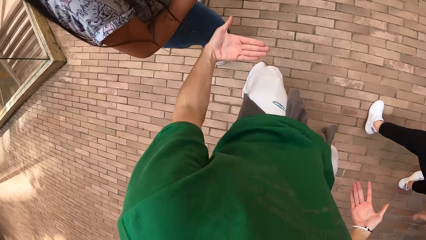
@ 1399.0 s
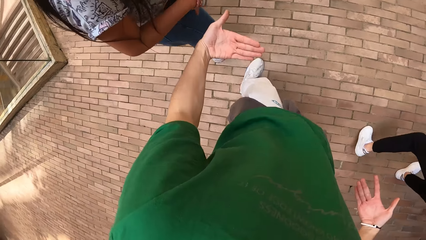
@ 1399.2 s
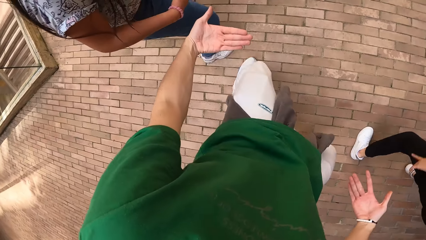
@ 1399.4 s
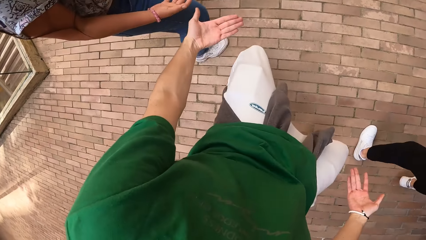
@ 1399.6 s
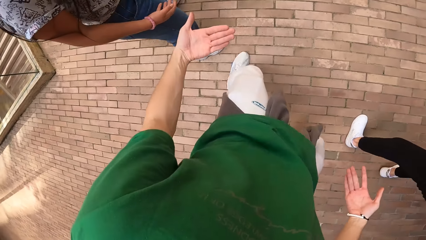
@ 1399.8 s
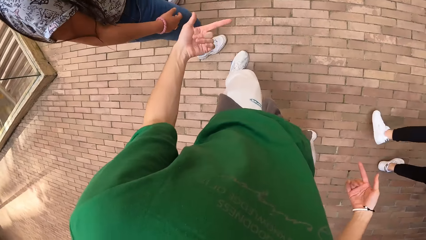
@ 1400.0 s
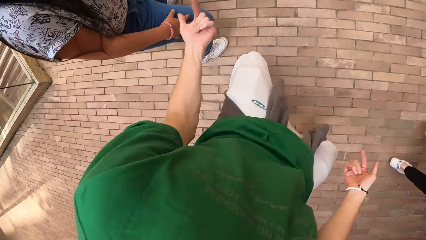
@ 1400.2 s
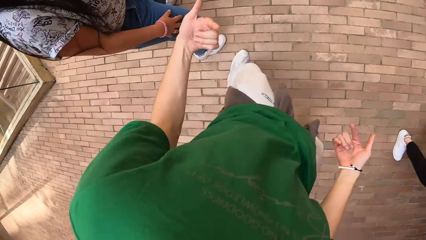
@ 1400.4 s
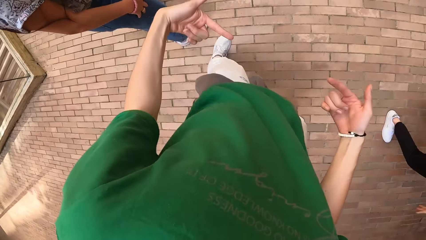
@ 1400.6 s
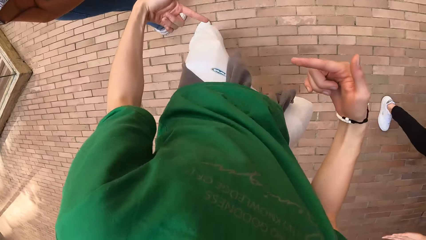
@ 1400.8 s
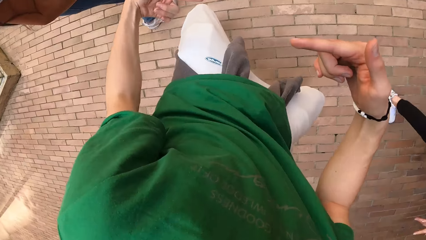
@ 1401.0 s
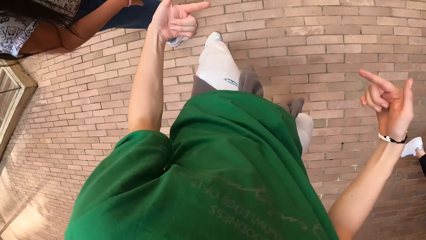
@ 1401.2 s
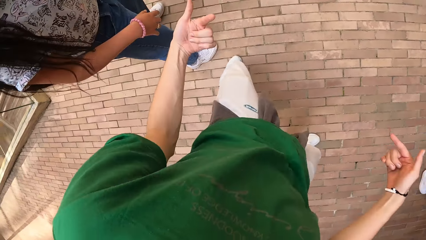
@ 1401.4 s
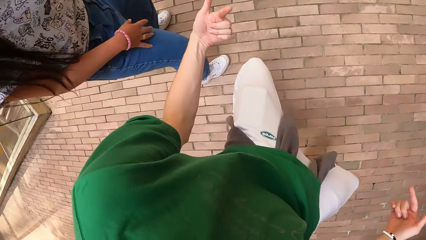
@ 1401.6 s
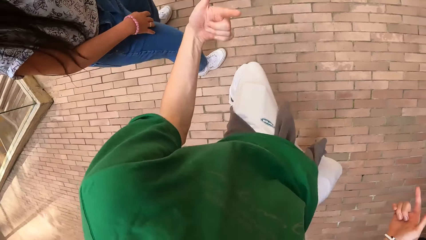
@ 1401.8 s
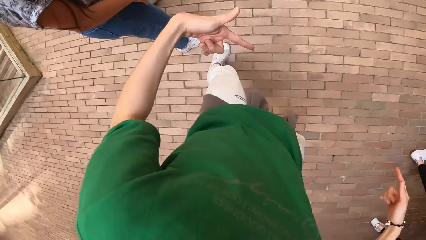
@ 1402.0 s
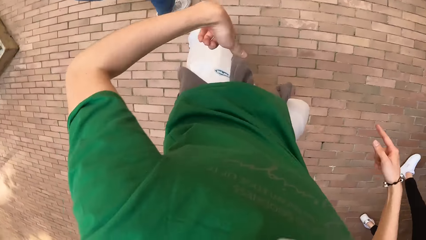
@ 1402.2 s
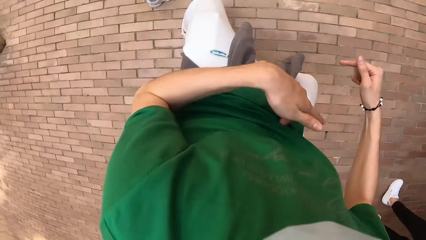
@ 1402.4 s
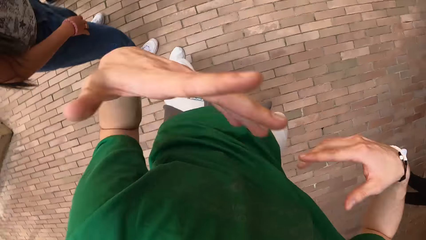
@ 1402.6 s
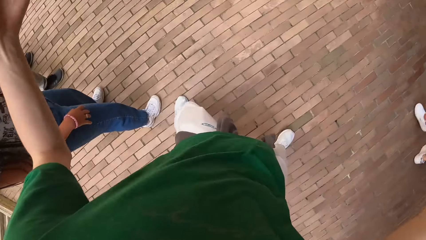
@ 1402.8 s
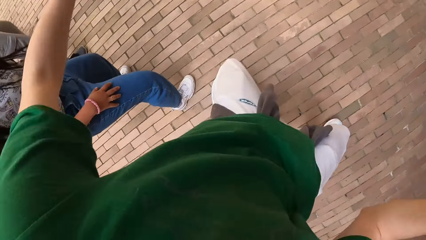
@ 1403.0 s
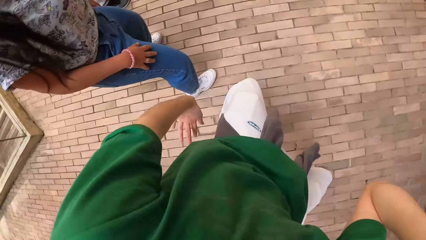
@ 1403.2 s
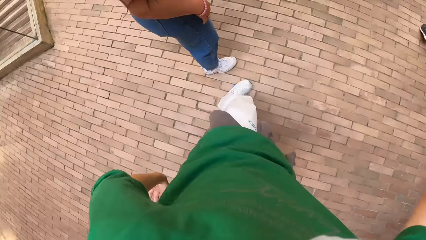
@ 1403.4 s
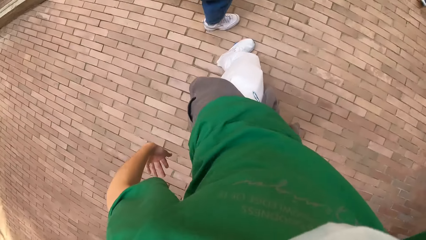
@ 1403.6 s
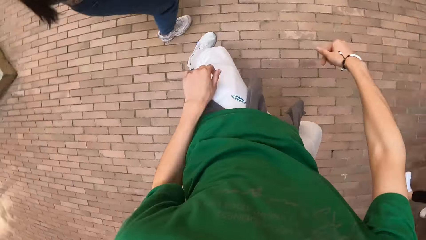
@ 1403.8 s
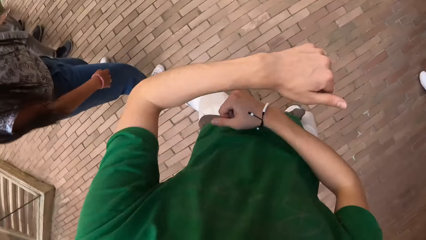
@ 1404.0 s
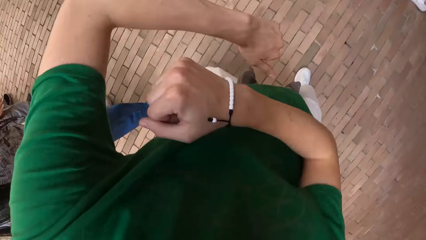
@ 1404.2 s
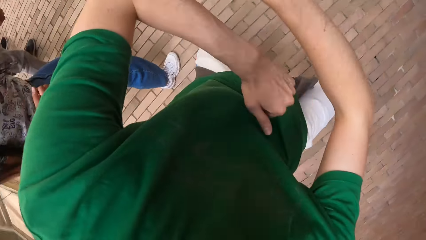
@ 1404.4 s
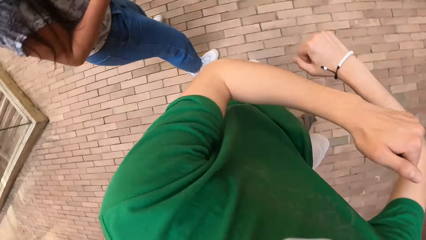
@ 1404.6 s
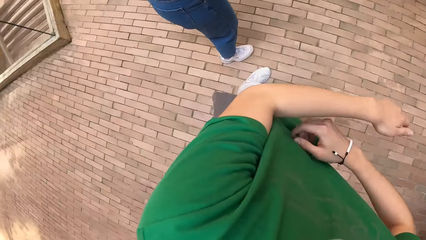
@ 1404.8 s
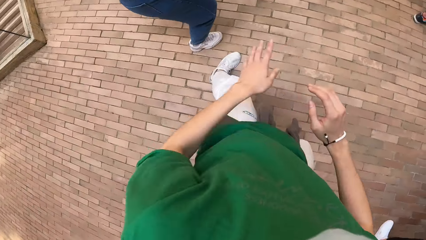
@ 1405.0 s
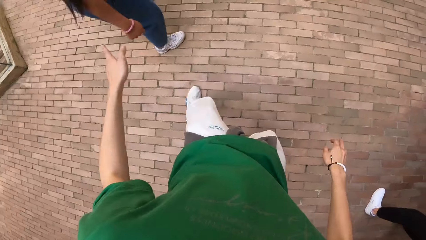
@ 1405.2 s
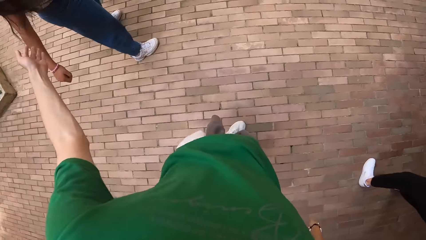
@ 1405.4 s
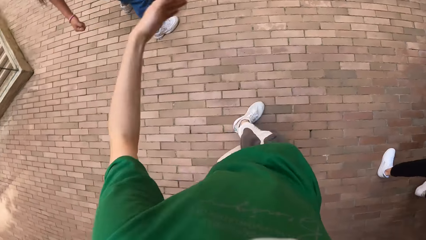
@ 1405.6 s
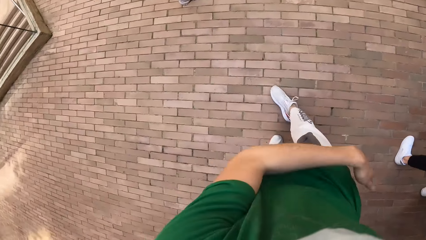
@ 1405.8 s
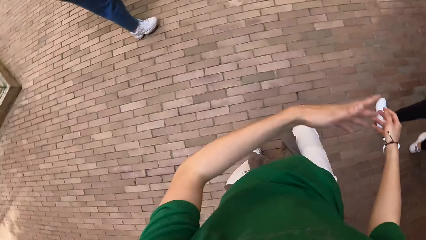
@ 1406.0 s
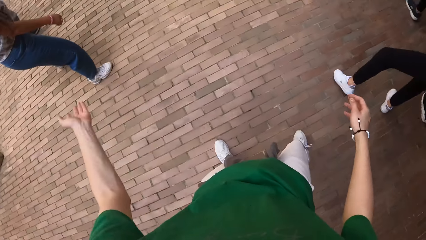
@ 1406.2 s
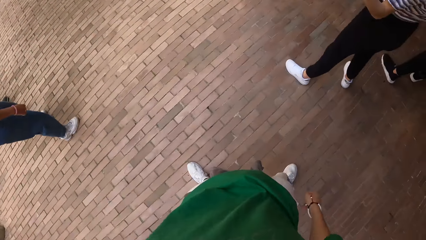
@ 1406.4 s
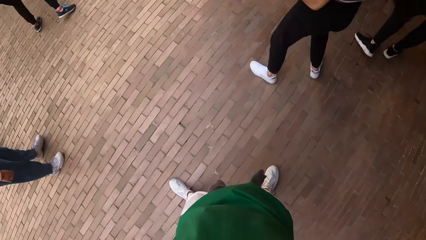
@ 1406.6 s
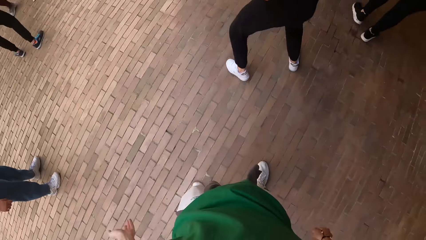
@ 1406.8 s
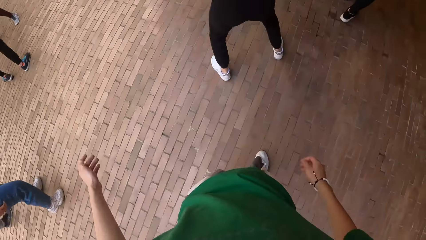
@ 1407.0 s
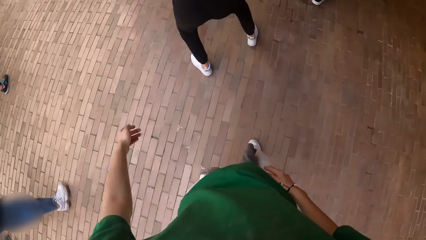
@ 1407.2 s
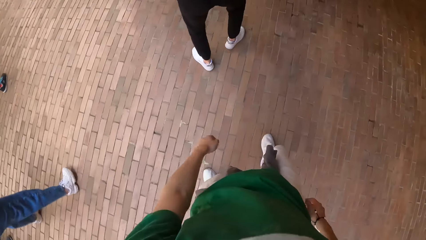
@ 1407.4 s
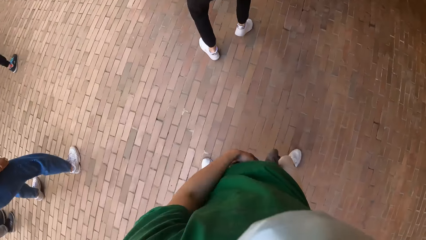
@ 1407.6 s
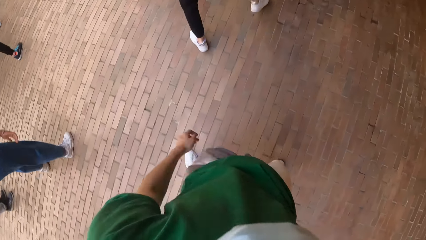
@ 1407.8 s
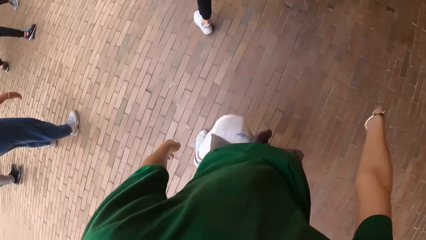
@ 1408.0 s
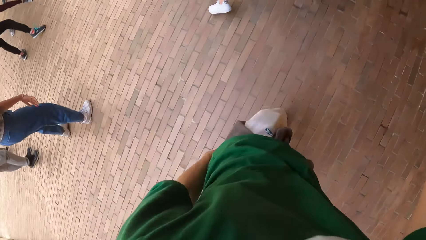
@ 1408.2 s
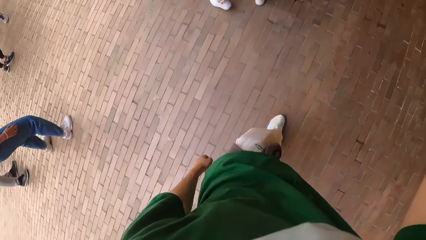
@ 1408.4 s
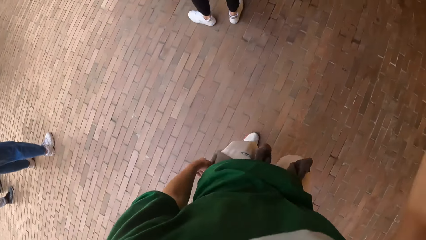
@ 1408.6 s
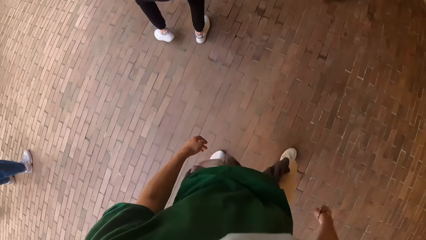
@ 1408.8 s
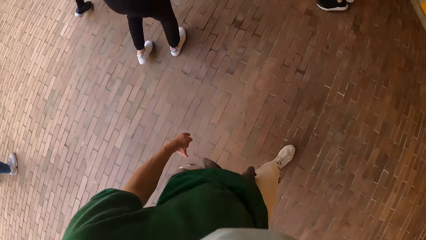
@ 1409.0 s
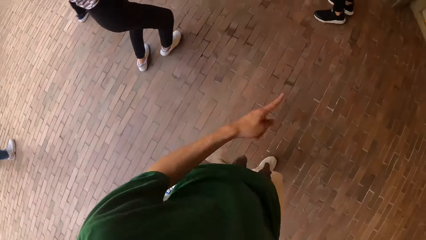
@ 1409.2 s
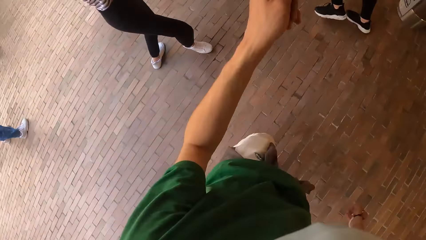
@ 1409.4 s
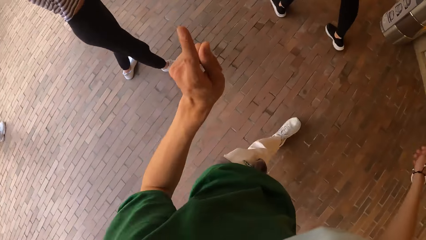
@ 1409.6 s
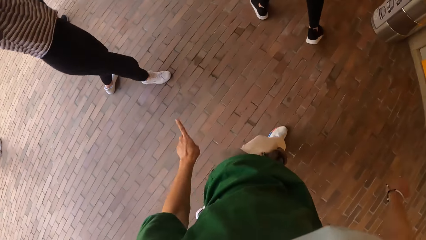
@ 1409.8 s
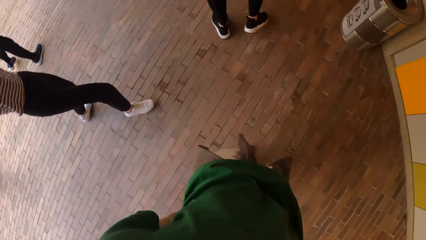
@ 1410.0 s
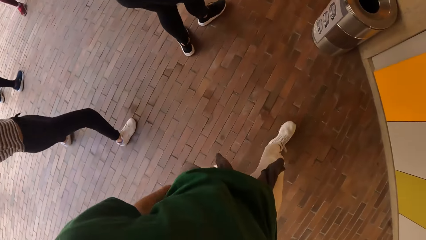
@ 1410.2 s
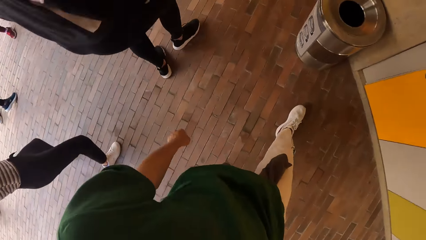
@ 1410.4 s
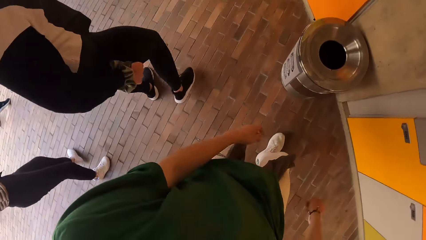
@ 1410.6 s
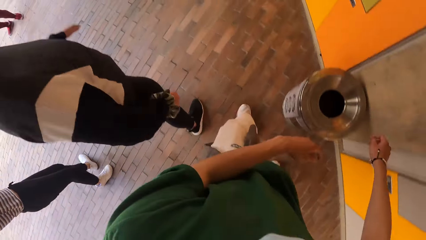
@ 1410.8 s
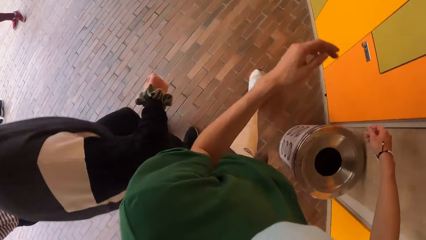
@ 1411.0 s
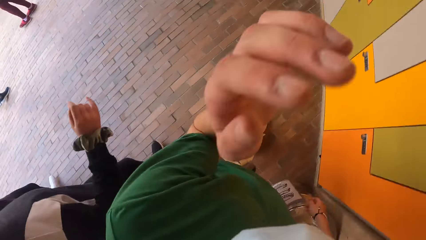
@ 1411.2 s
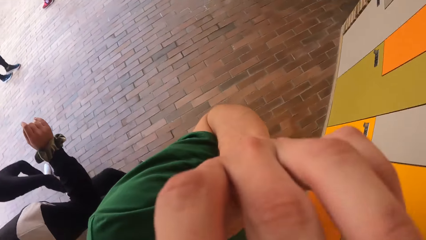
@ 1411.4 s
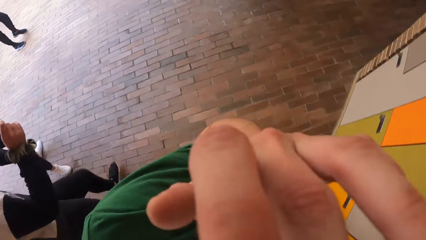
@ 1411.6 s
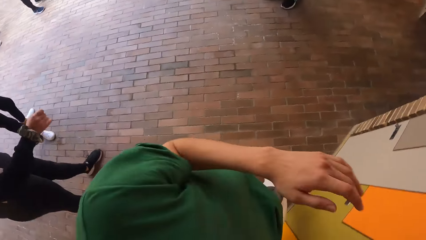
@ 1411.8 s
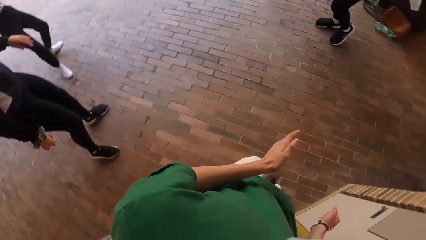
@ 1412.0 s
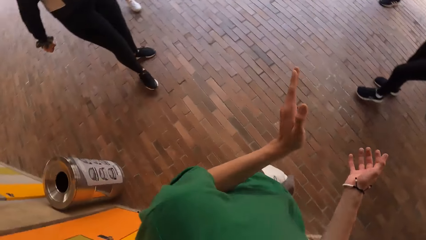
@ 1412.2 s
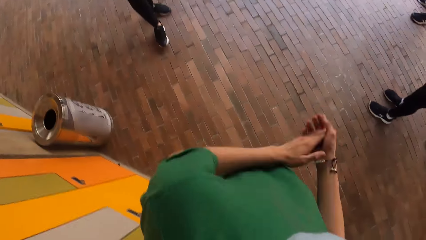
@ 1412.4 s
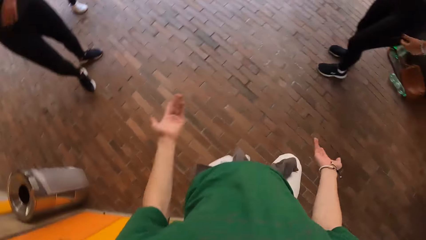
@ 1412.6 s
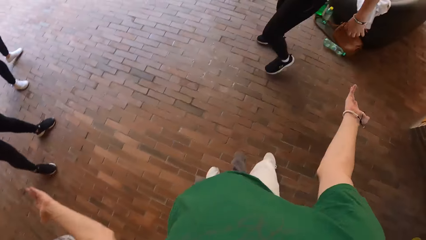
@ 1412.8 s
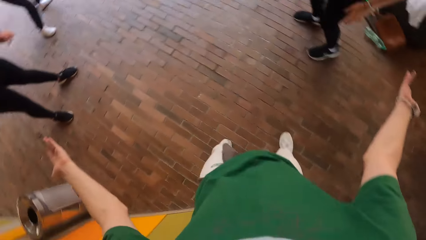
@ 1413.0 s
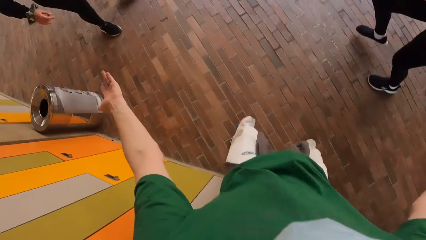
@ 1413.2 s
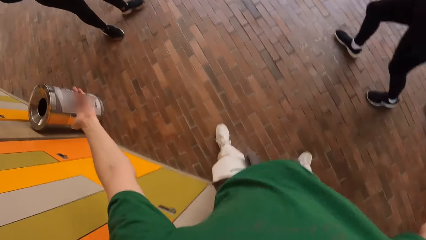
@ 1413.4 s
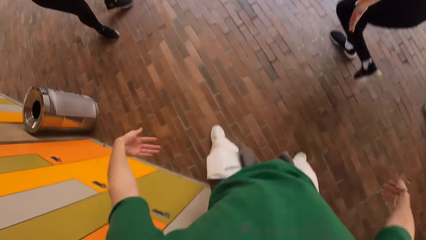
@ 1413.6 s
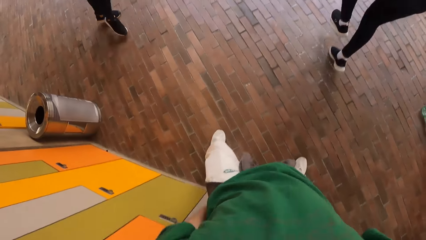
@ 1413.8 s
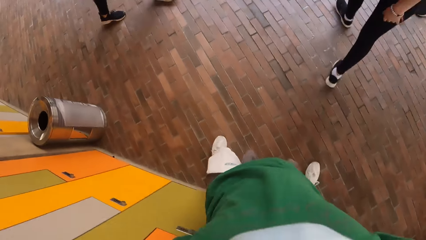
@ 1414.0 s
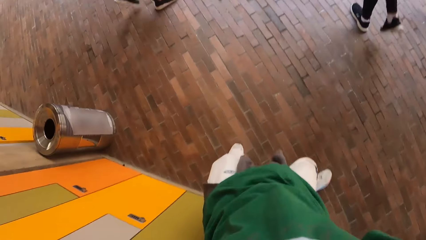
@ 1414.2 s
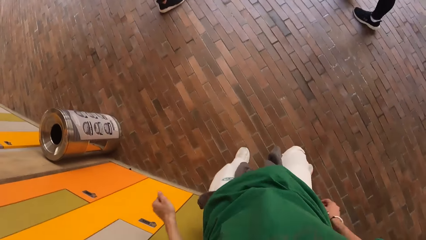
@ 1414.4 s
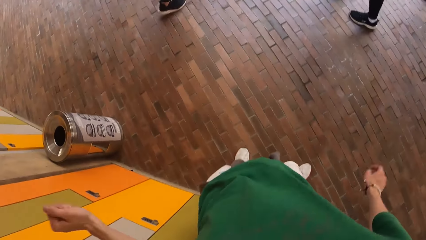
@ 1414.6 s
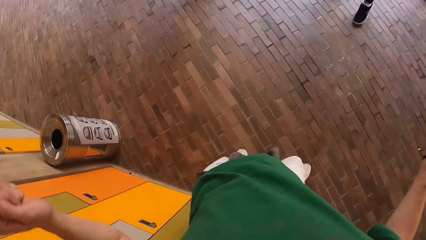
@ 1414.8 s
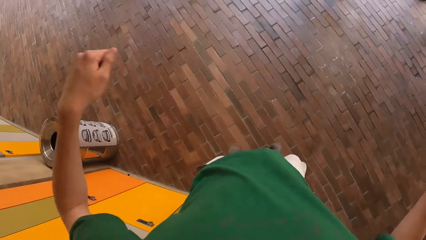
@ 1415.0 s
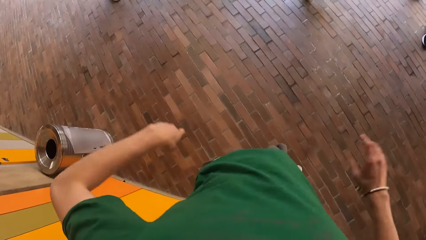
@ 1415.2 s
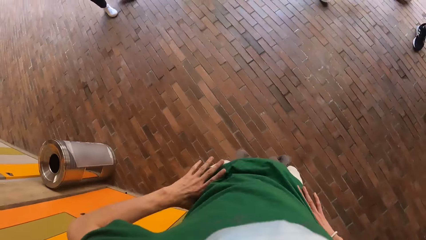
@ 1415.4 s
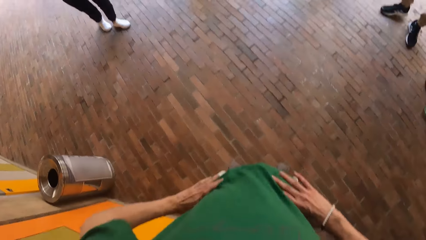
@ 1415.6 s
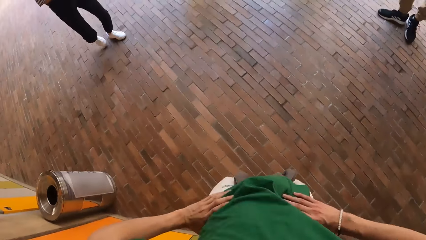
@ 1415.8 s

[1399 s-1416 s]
The camera wearer walks around. They dance around.
